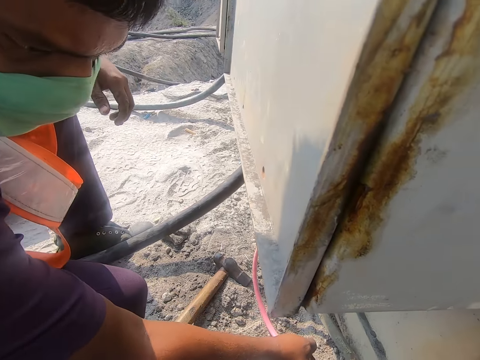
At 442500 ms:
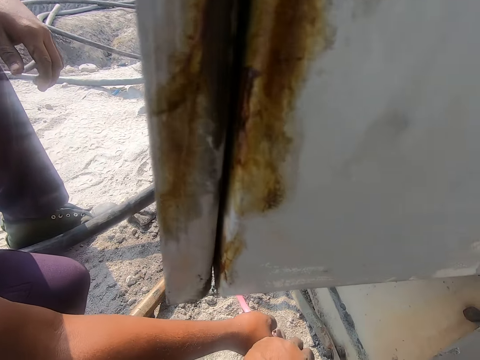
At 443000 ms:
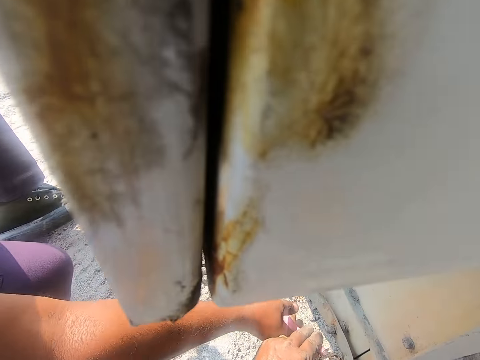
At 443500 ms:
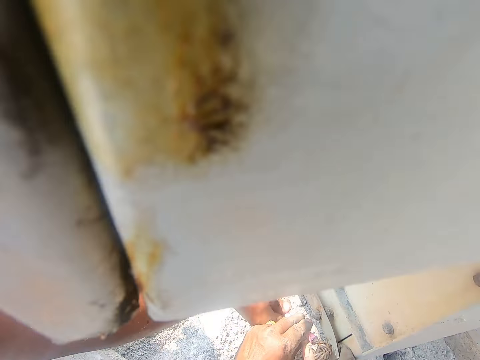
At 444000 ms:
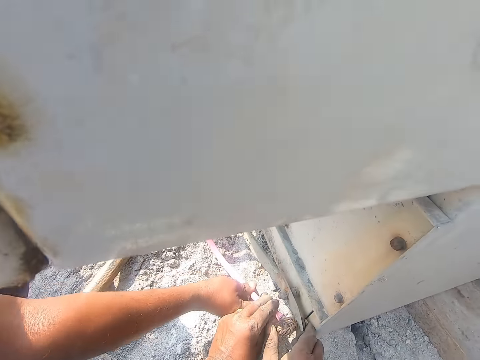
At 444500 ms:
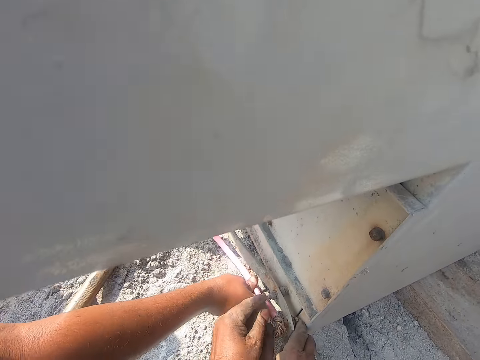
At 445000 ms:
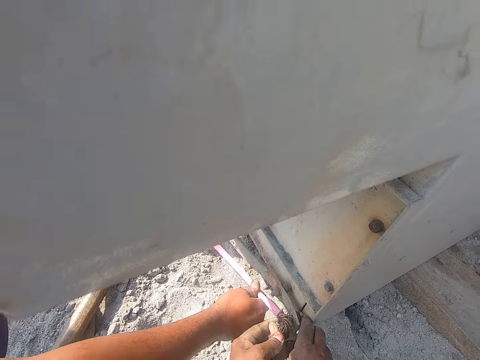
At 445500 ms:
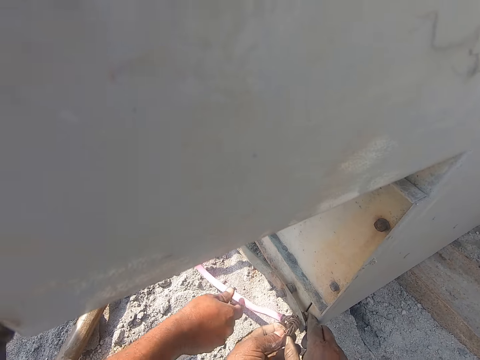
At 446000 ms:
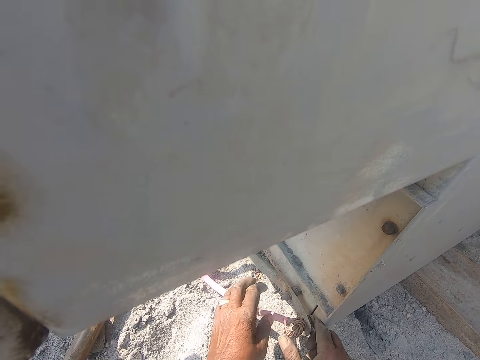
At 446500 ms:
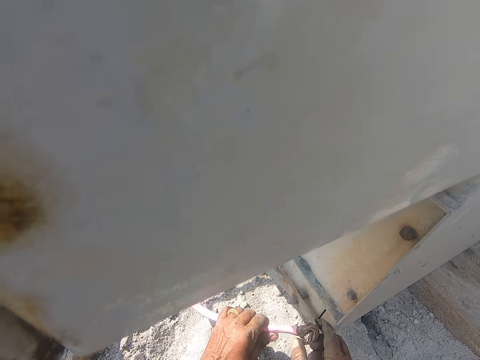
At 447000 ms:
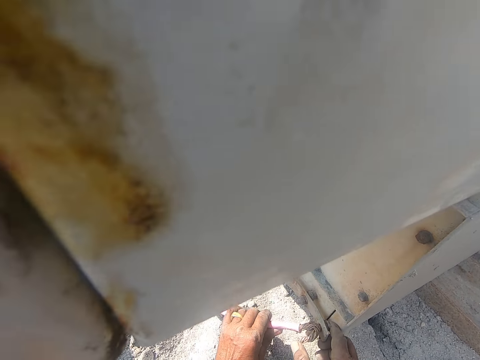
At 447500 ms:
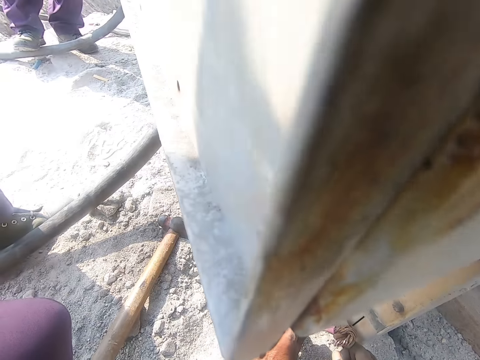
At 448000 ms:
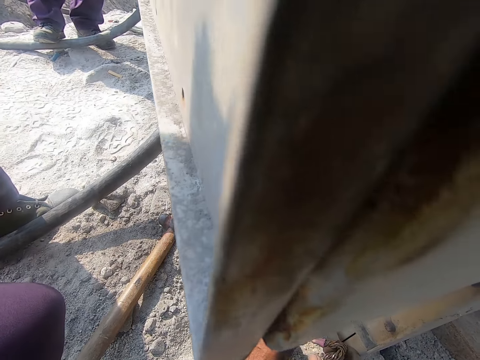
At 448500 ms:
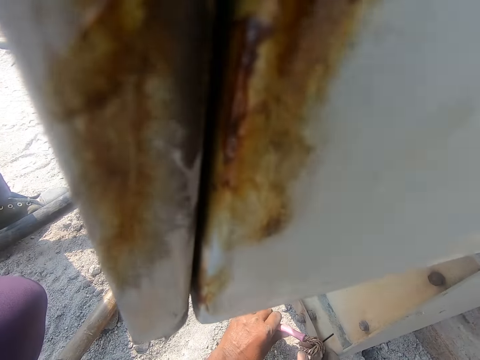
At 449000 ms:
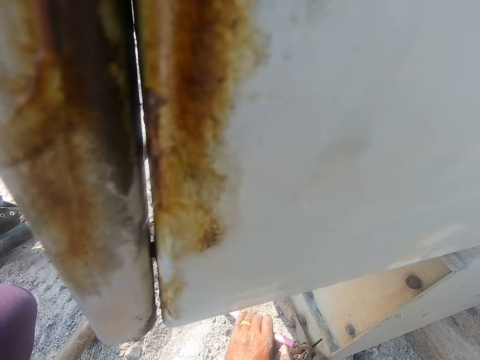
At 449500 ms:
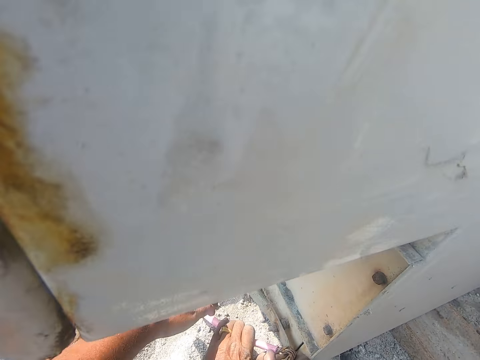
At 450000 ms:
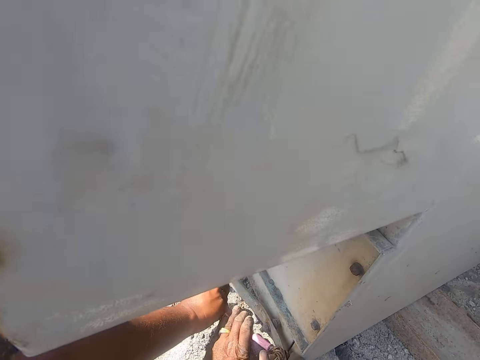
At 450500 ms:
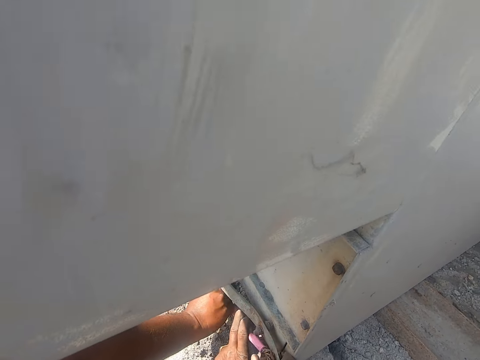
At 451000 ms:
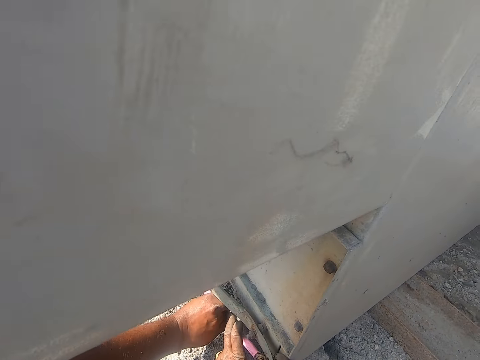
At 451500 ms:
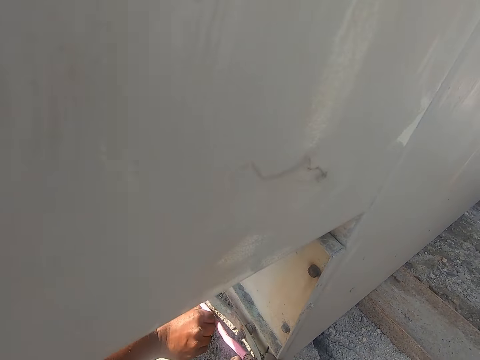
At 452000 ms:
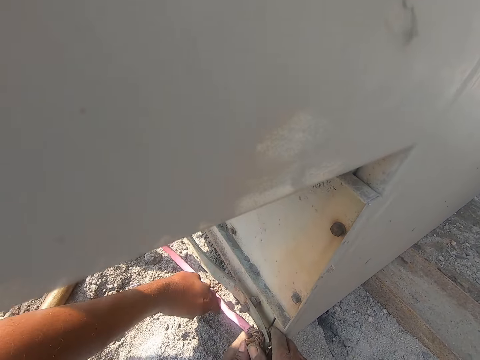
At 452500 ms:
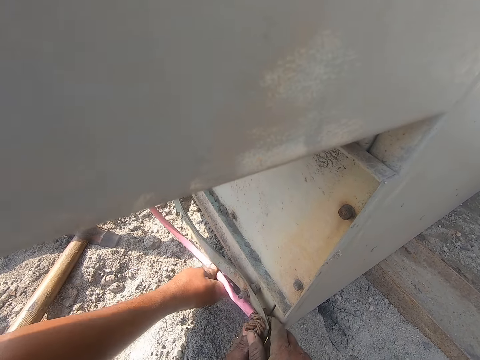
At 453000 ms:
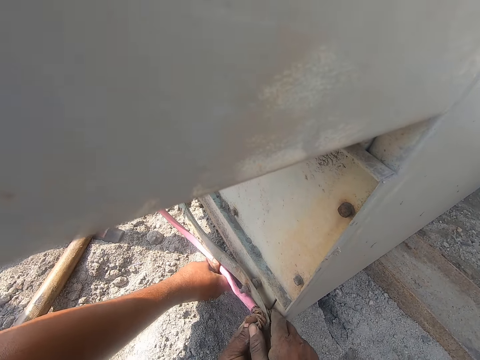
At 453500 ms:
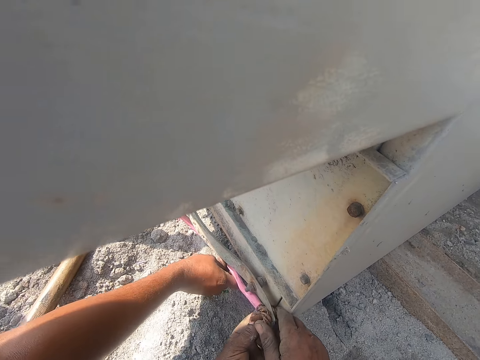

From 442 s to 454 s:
The camera wearer holds something. They fix the cable.

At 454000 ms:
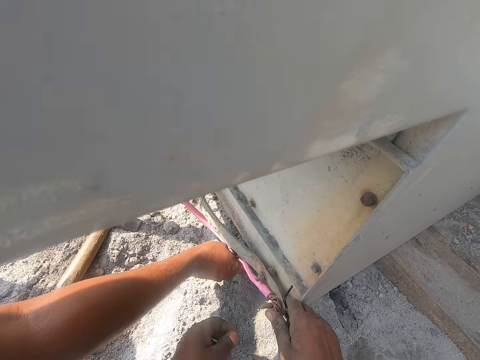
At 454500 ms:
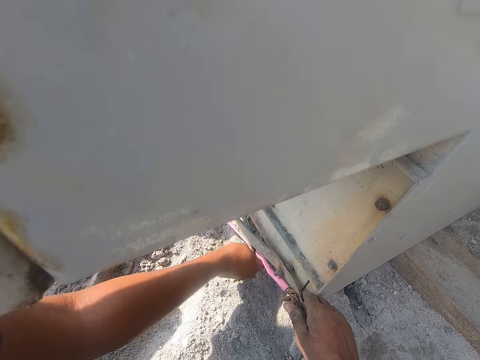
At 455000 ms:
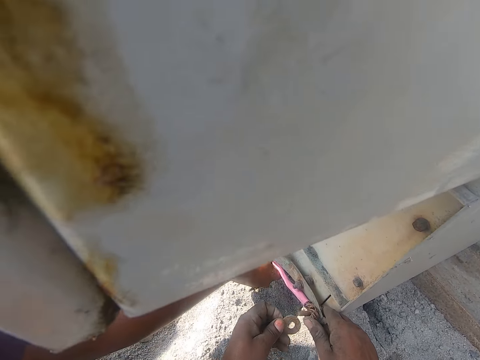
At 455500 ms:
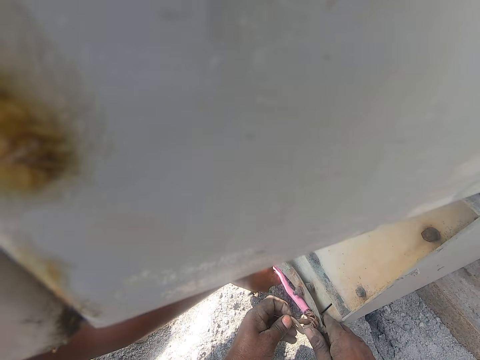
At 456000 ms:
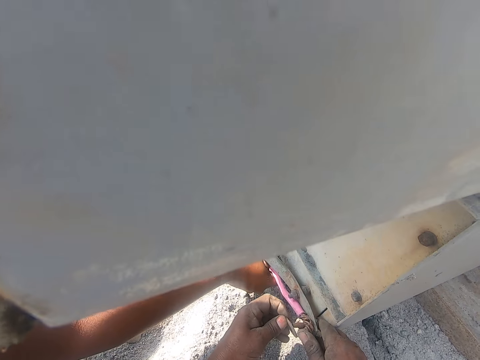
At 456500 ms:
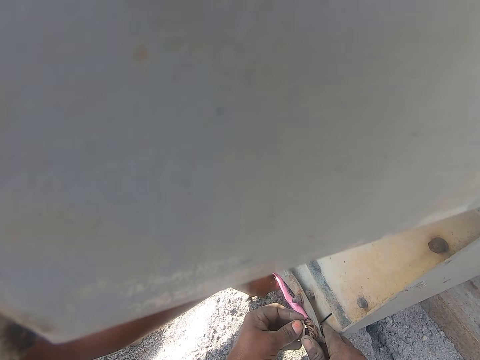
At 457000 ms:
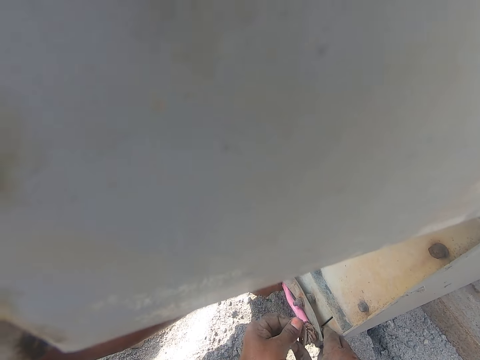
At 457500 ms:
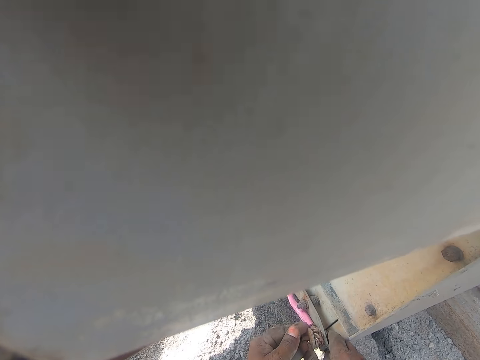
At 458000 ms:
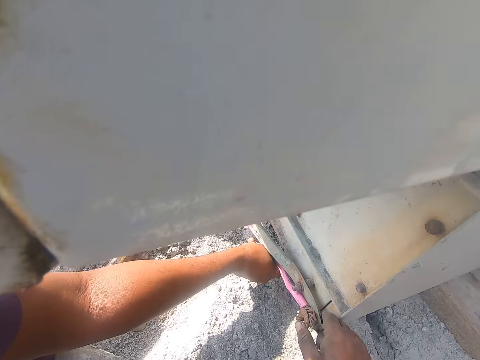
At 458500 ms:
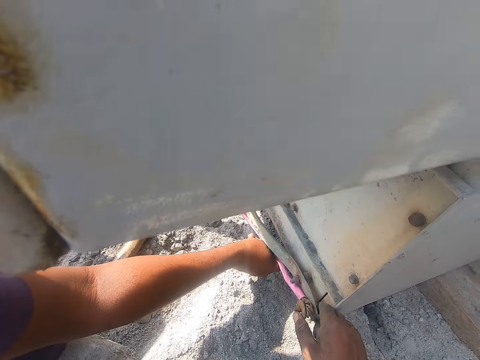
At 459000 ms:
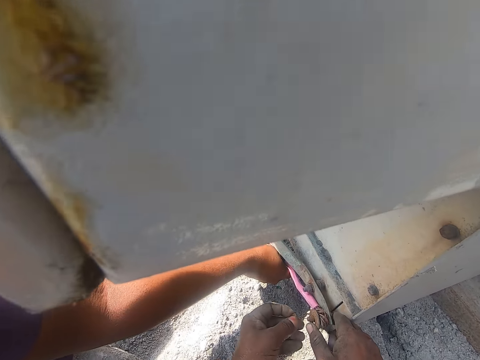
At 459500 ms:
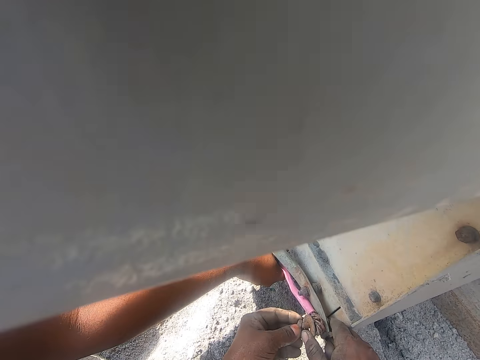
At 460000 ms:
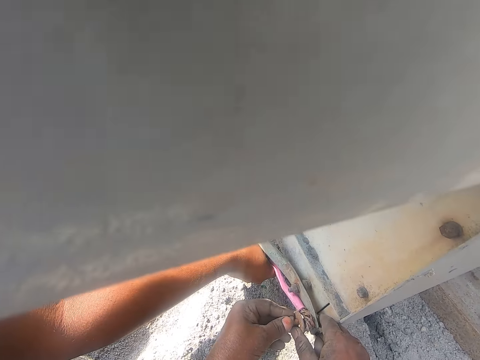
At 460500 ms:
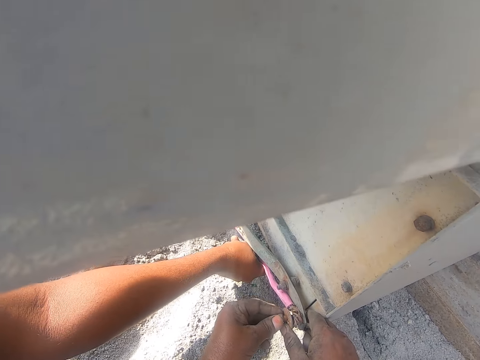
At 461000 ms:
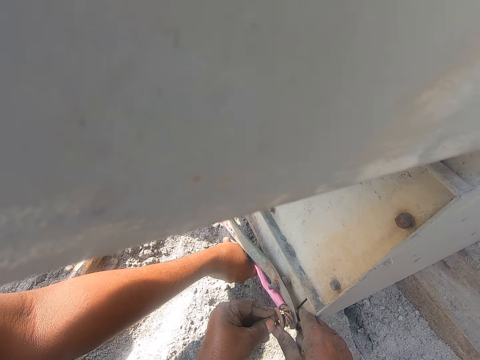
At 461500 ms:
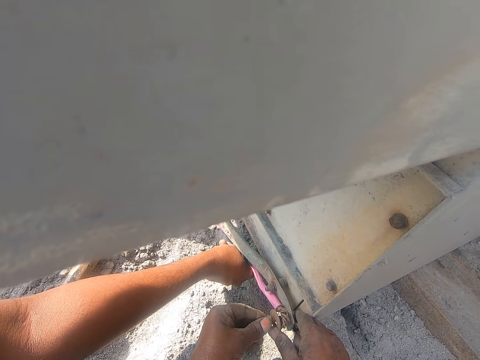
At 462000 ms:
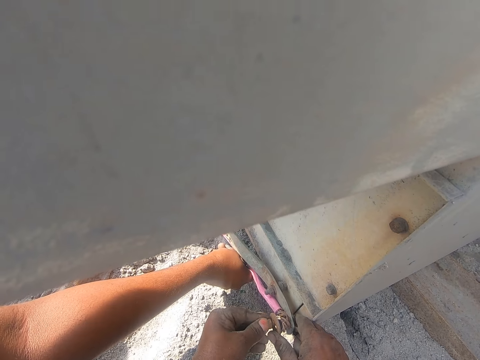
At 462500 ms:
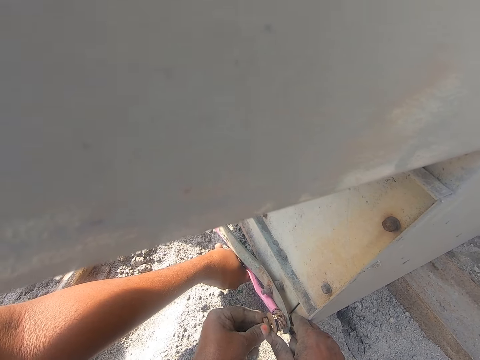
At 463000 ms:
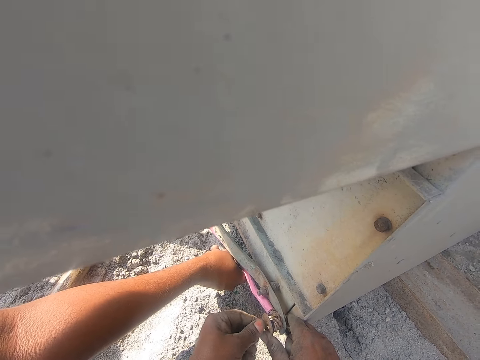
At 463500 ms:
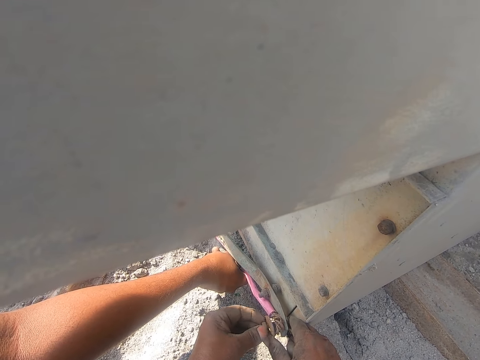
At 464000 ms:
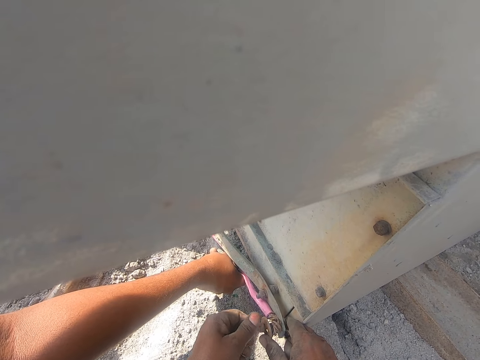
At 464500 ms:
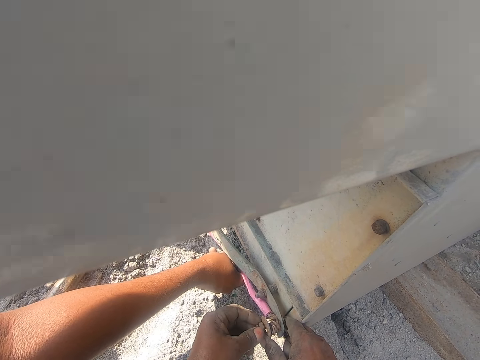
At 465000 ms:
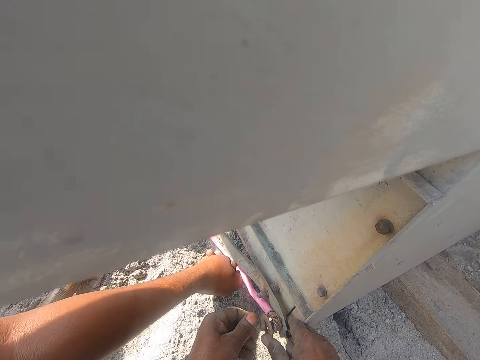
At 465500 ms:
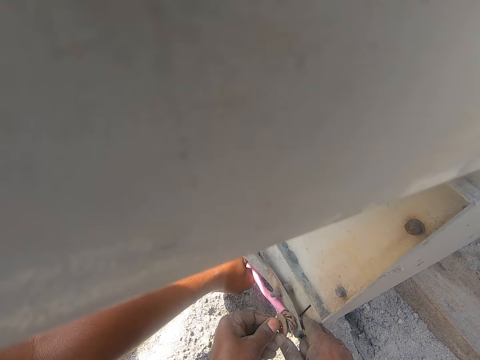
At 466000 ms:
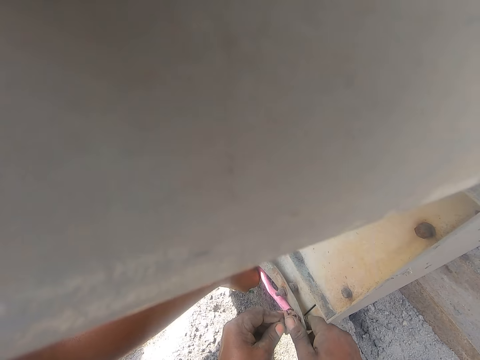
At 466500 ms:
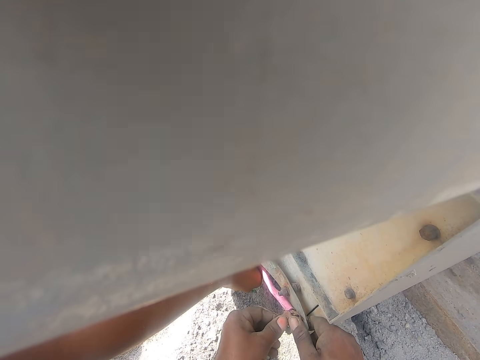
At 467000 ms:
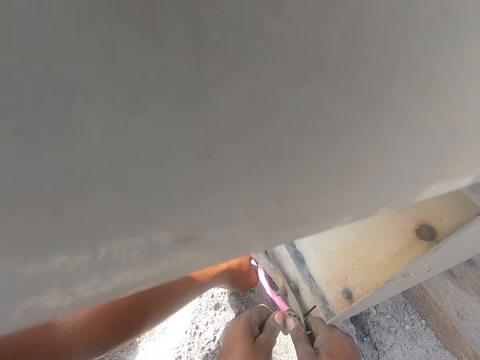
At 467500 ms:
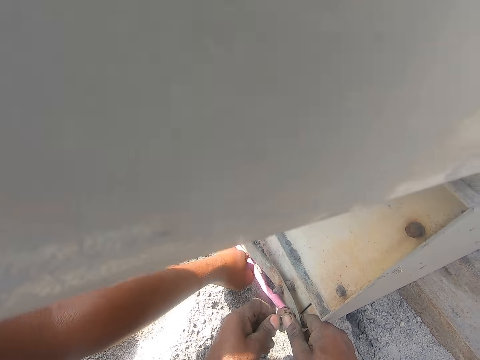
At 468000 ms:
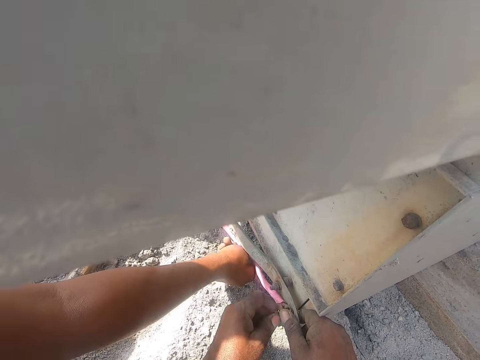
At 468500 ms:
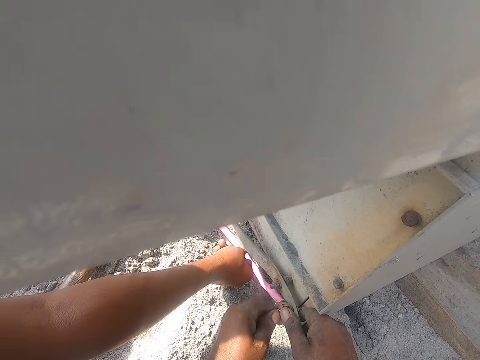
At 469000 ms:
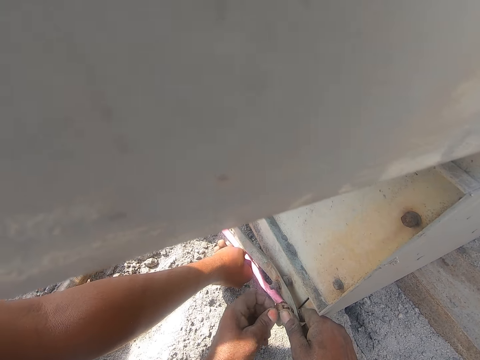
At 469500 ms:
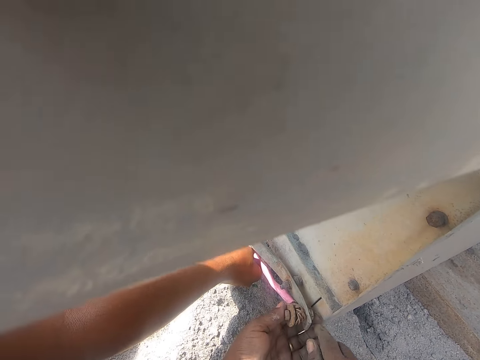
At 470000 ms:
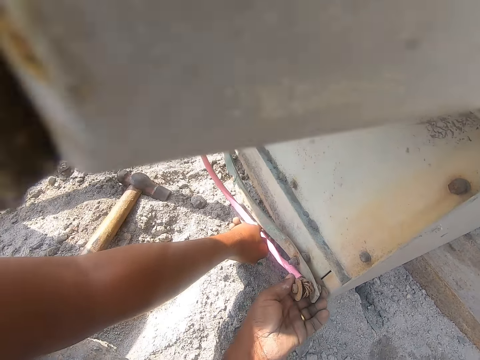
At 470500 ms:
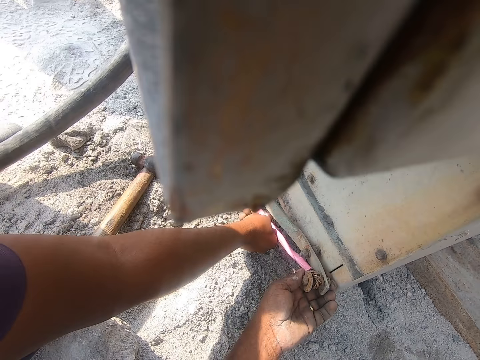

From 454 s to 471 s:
The camera wearer tightens the bolt.
